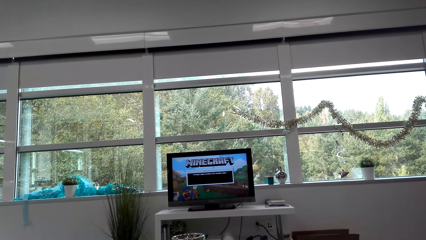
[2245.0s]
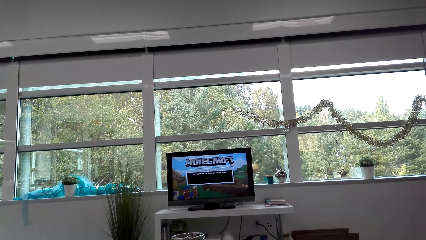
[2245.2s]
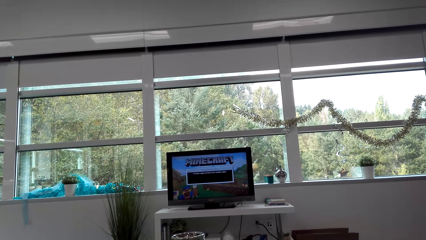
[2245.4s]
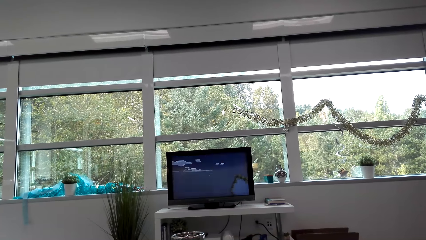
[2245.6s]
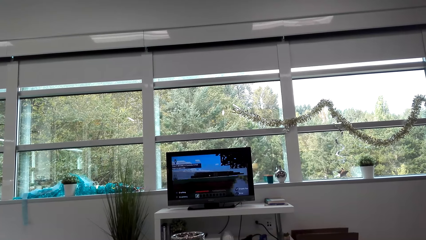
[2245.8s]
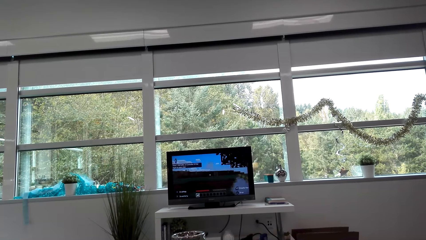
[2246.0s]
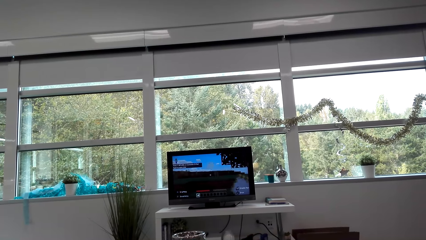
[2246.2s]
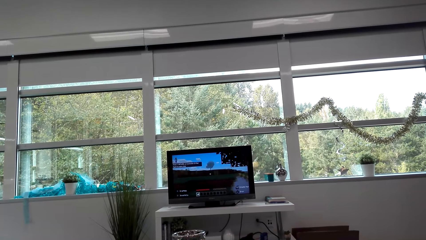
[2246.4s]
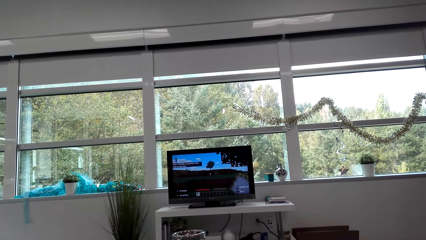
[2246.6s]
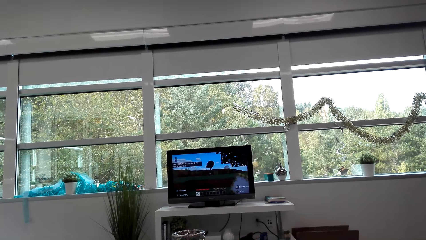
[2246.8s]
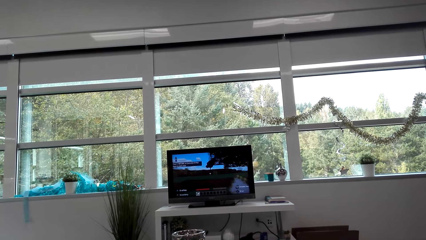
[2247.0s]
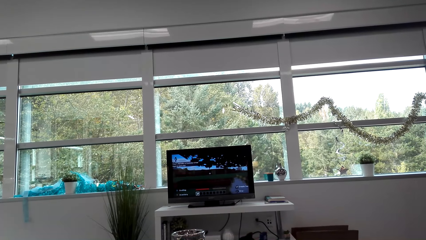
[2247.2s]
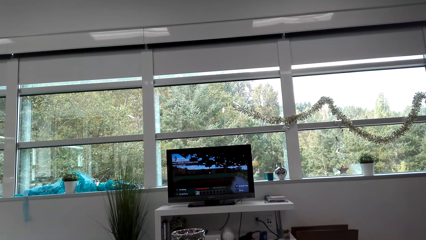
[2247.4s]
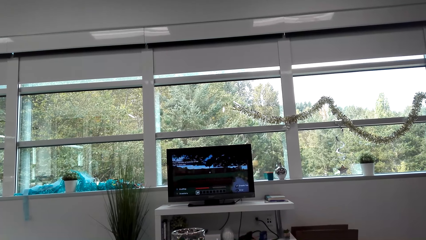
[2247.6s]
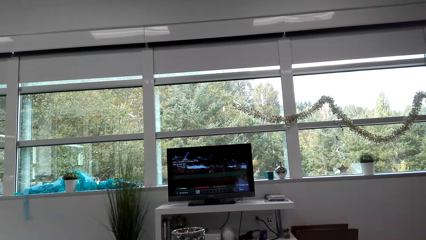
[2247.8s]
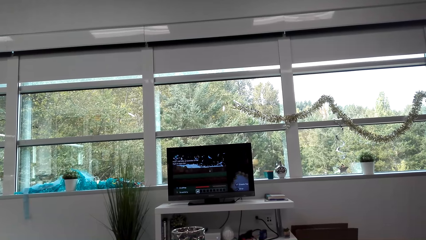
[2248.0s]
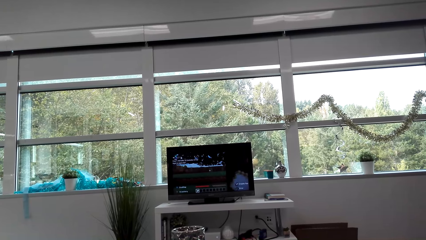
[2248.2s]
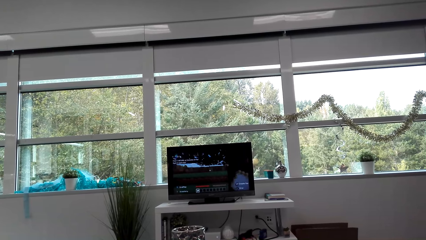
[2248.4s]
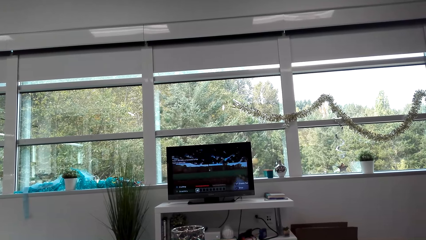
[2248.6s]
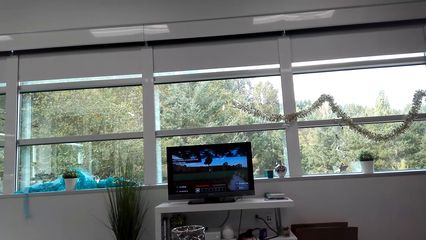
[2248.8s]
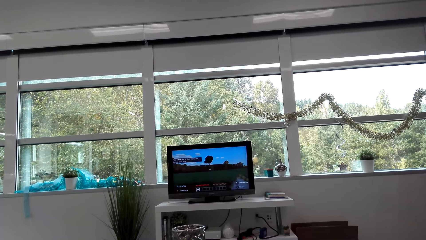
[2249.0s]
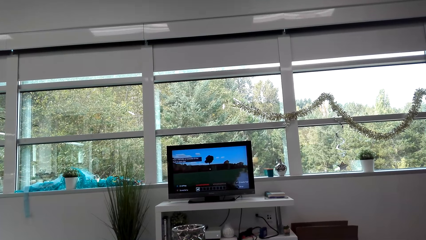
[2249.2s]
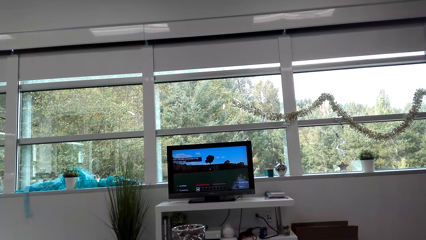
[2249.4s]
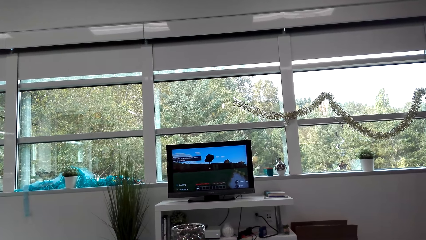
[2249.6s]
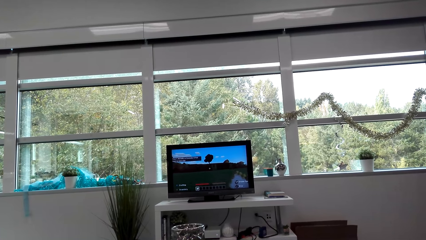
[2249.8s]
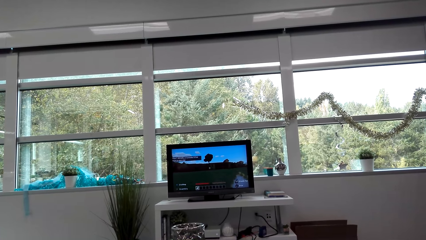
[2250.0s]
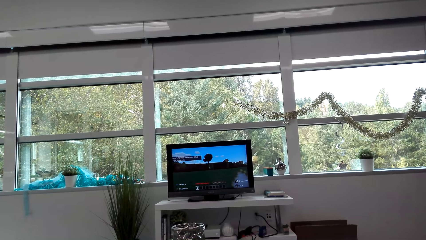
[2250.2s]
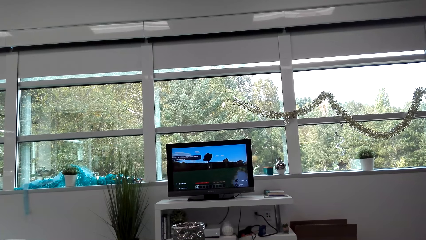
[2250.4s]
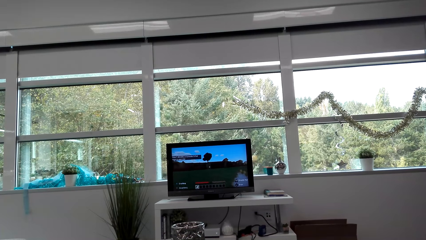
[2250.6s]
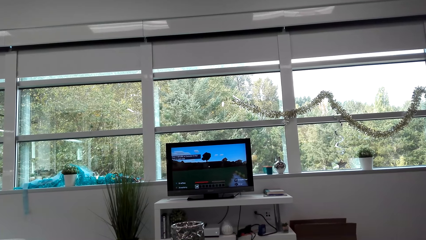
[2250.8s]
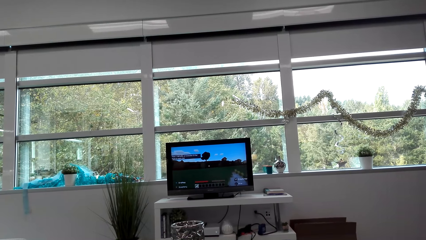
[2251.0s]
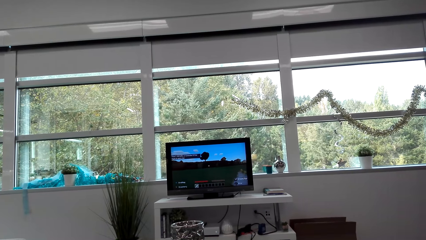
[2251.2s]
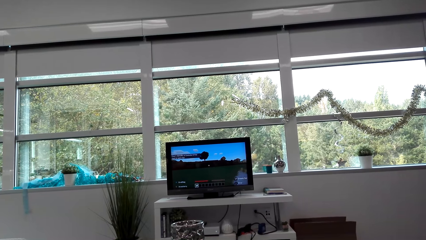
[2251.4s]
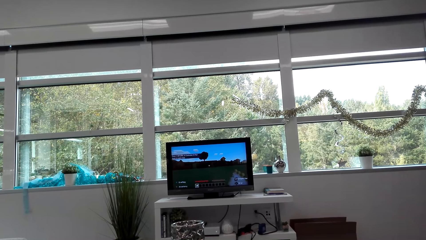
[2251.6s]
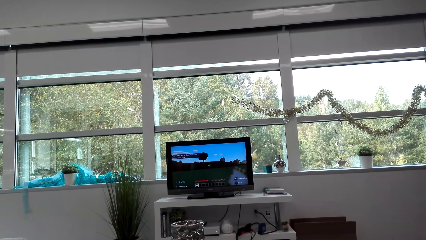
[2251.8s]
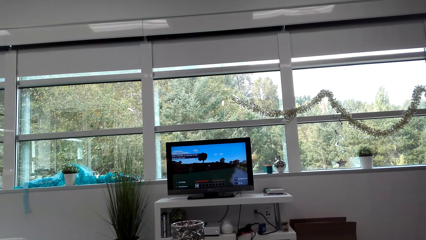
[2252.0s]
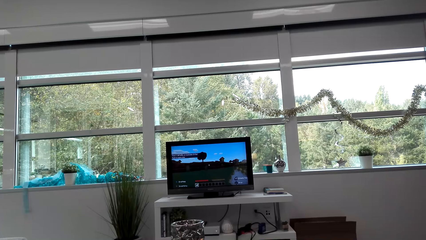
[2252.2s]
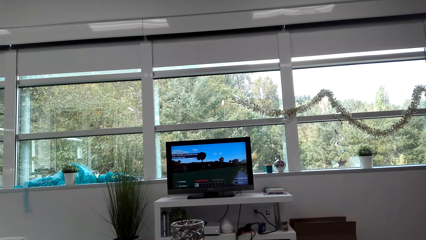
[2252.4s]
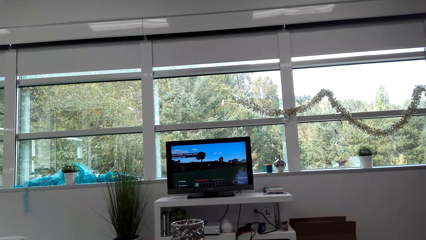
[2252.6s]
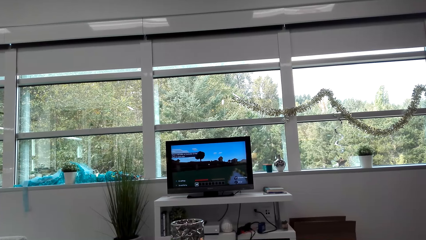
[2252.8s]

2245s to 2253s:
The camera wearer plays a video game on the TV.

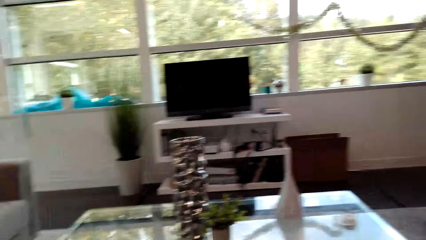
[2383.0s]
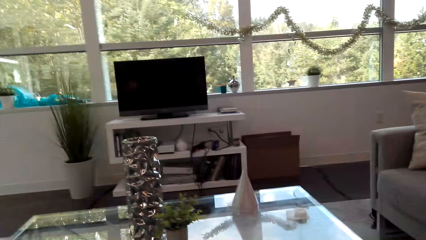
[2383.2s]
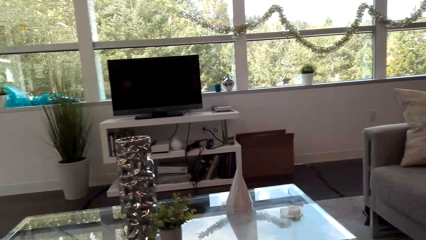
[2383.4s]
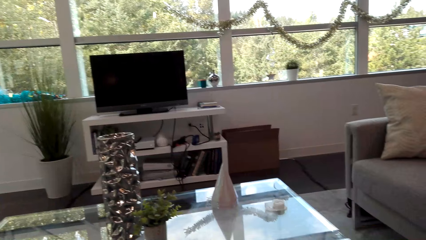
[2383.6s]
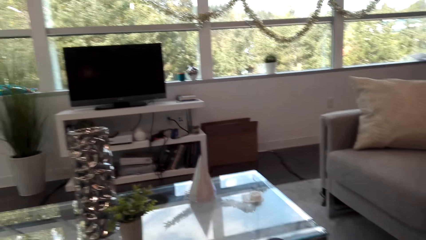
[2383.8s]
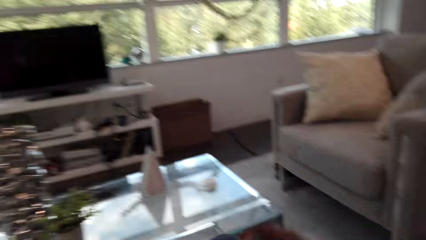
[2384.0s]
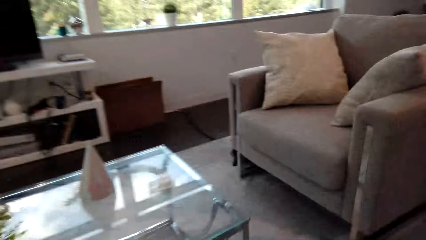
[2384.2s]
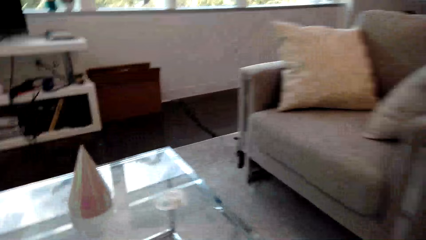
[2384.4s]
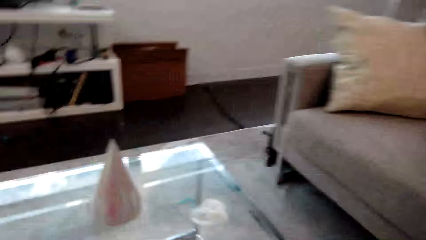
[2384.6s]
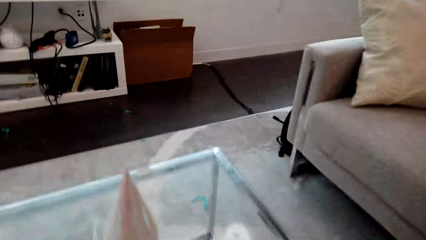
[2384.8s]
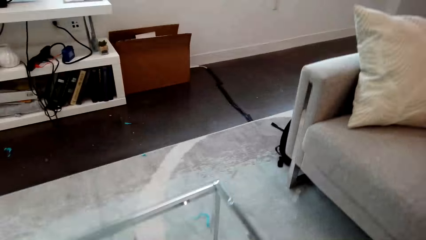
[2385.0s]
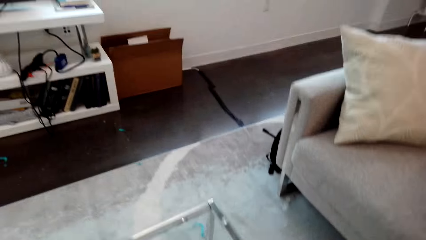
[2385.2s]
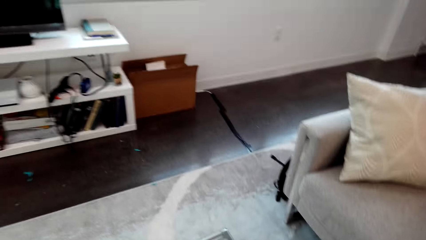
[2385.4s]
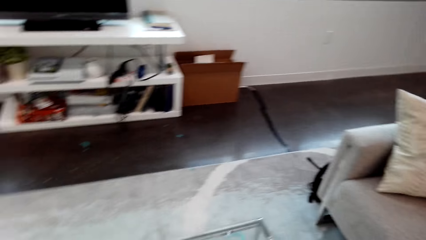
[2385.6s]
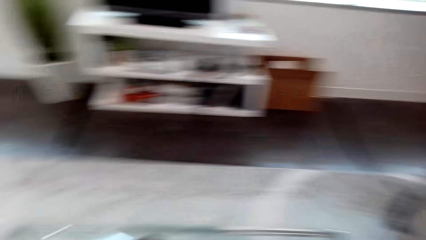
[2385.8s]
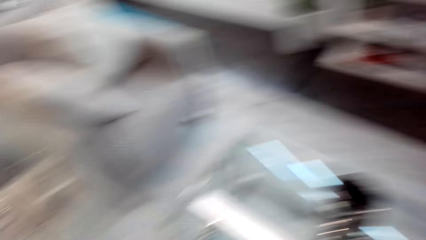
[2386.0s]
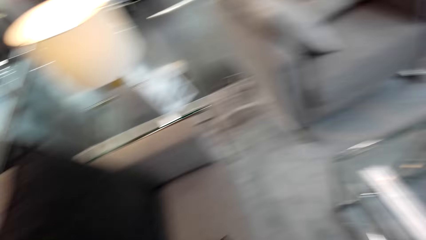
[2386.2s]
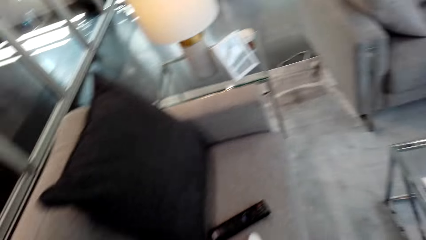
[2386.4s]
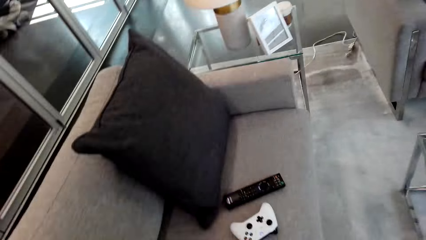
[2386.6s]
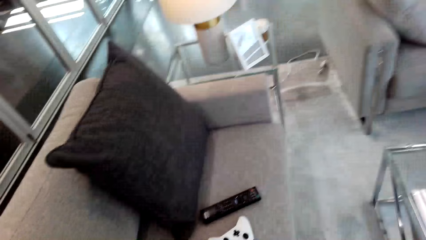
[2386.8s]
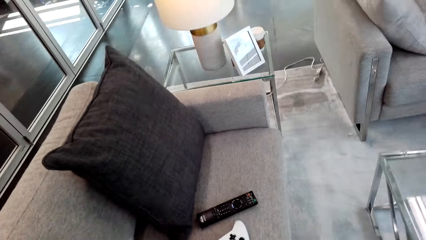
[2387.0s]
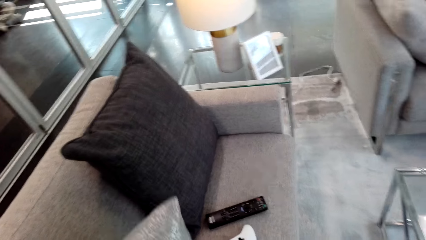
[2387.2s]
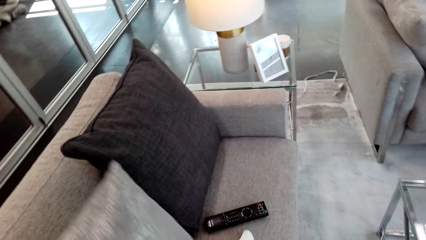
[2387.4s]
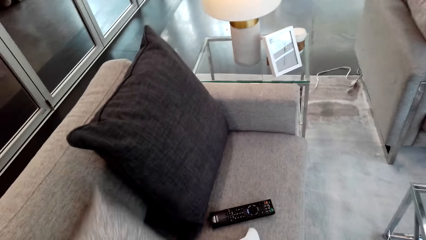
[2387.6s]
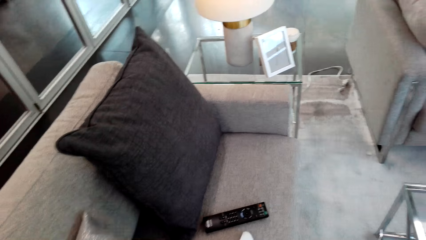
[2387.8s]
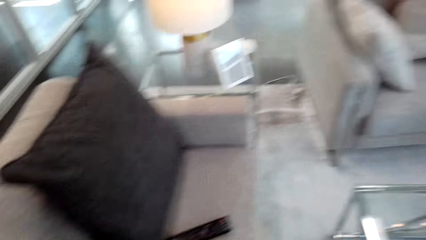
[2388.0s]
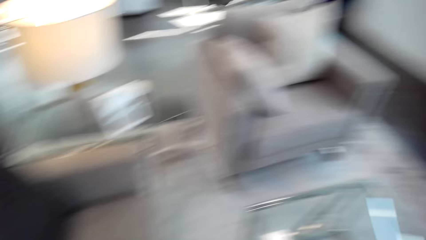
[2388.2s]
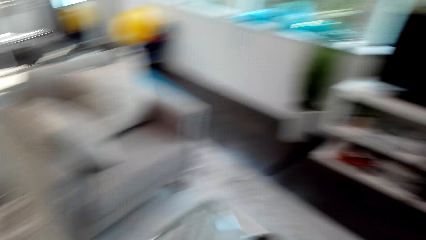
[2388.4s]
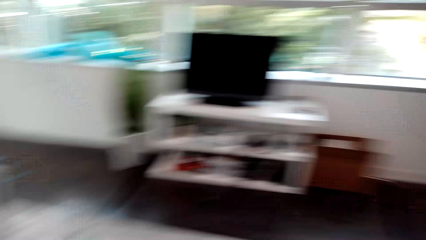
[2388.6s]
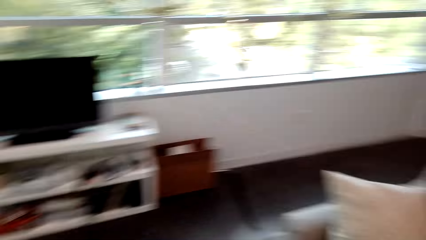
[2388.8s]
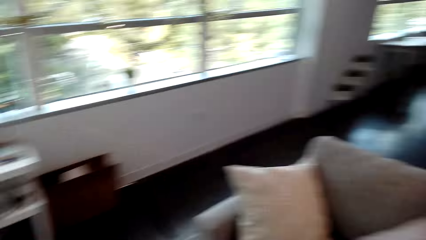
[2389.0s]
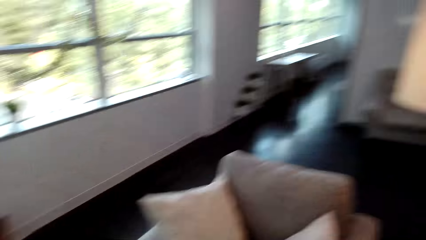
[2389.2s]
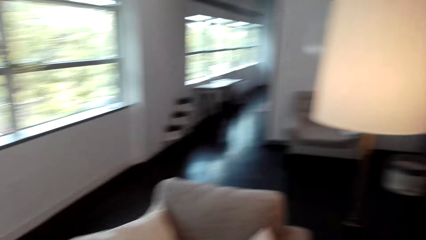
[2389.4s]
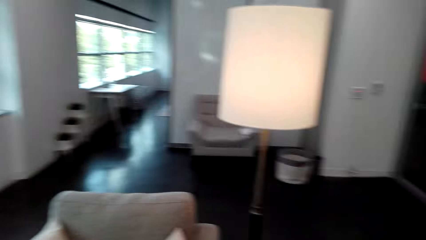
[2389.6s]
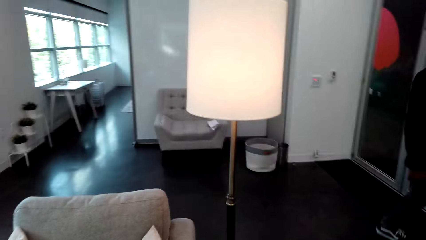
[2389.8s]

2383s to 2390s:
The camera wearer stands up. They walk. They adjust the pillow. They walk around the house.
